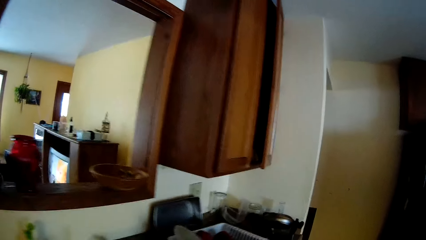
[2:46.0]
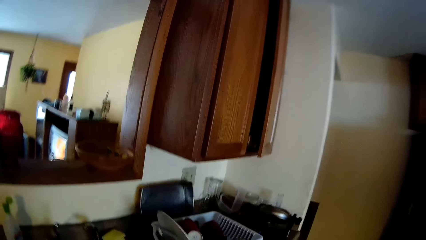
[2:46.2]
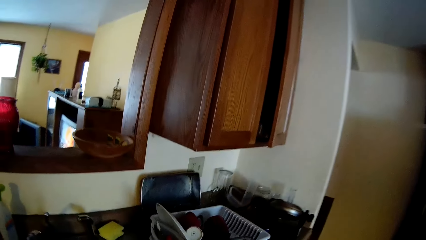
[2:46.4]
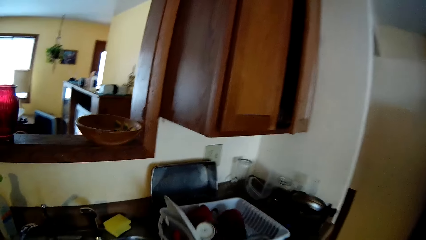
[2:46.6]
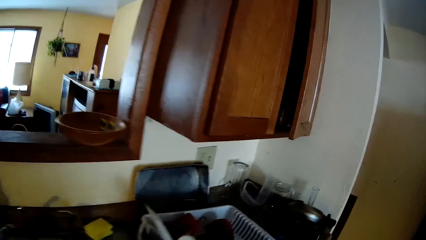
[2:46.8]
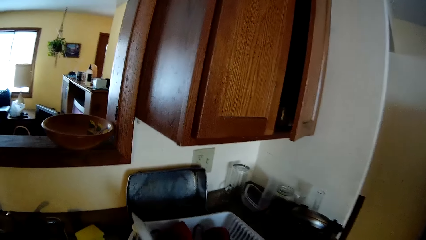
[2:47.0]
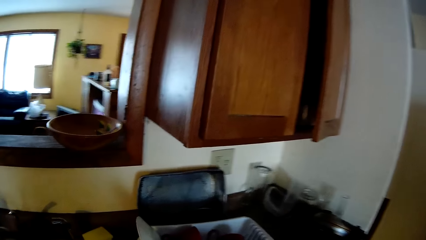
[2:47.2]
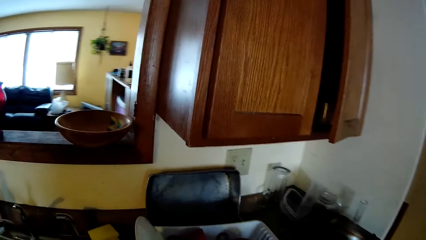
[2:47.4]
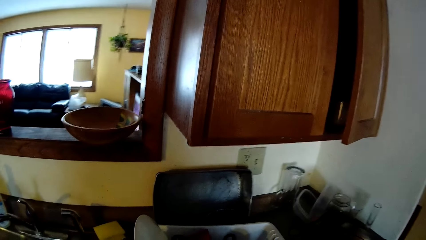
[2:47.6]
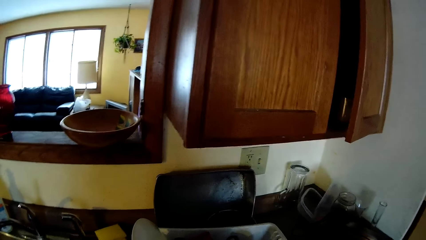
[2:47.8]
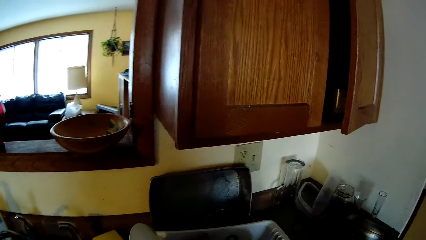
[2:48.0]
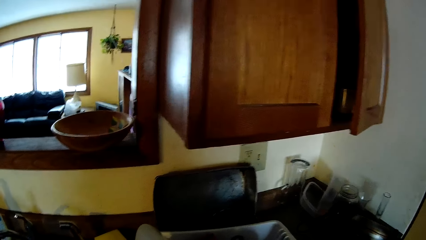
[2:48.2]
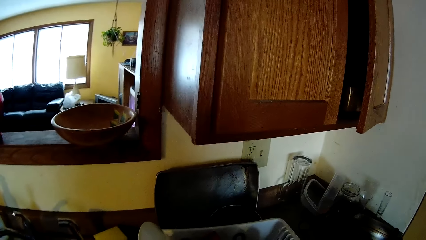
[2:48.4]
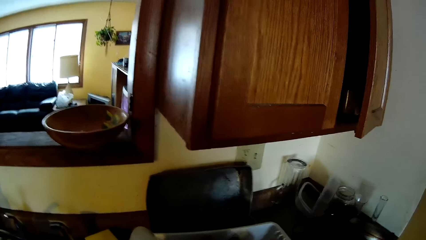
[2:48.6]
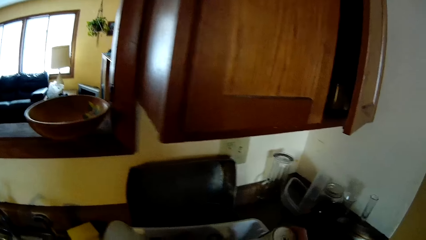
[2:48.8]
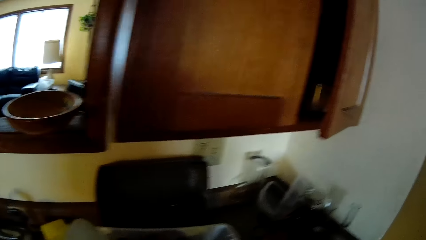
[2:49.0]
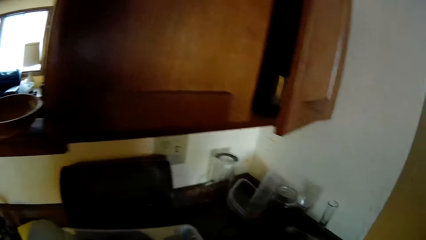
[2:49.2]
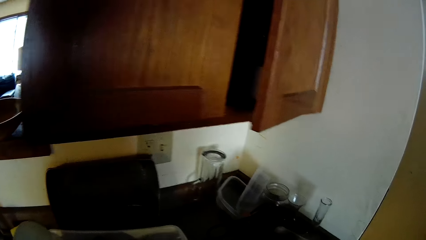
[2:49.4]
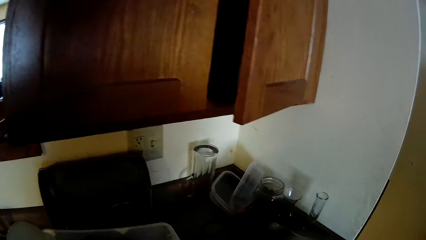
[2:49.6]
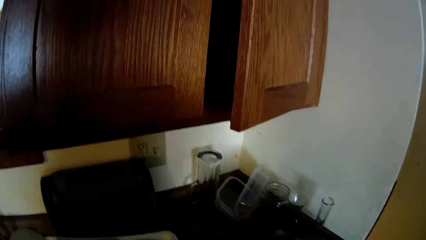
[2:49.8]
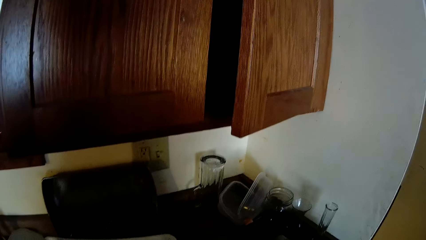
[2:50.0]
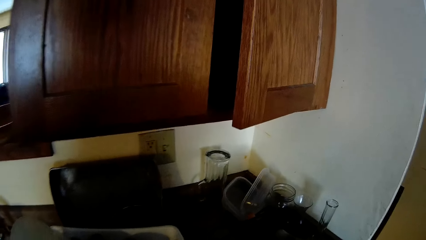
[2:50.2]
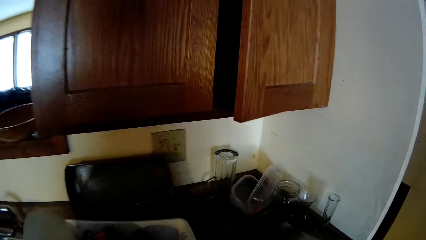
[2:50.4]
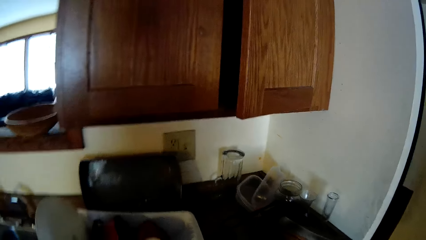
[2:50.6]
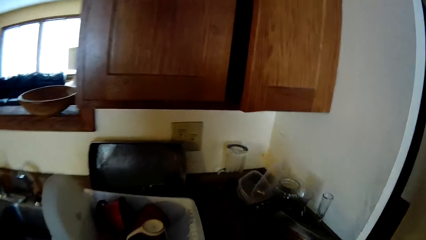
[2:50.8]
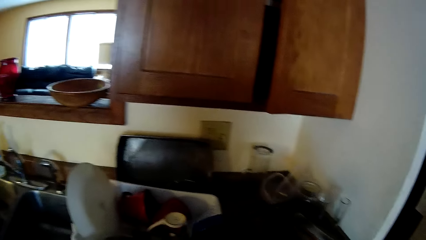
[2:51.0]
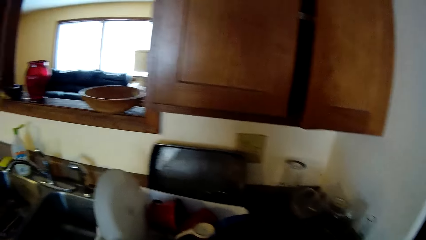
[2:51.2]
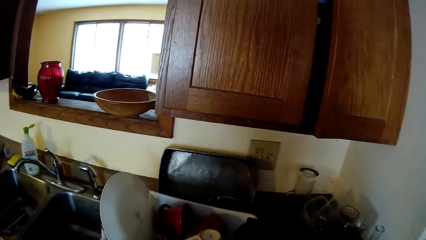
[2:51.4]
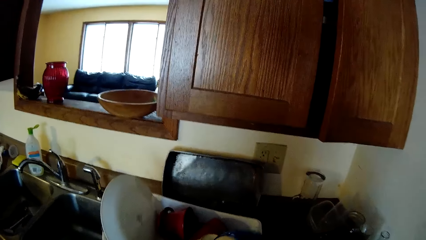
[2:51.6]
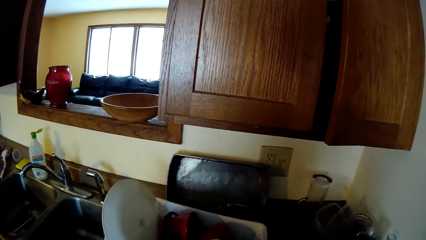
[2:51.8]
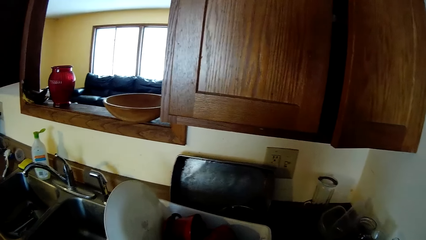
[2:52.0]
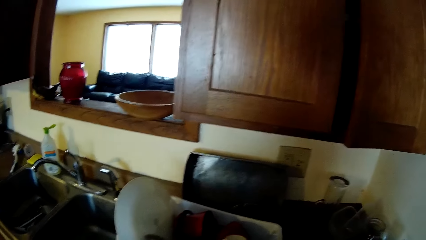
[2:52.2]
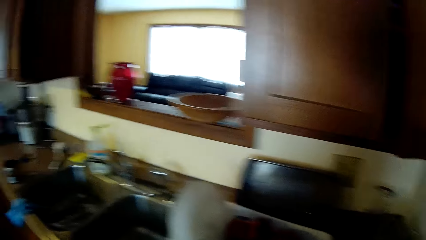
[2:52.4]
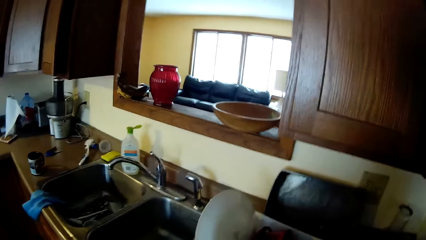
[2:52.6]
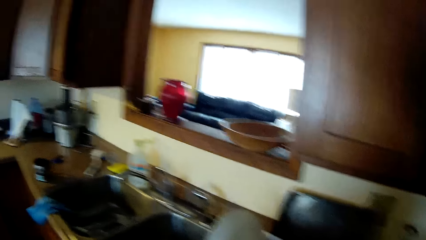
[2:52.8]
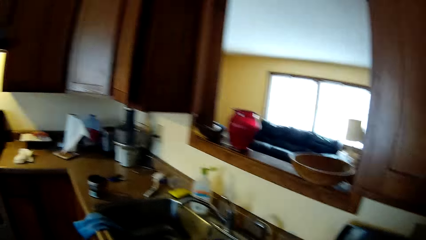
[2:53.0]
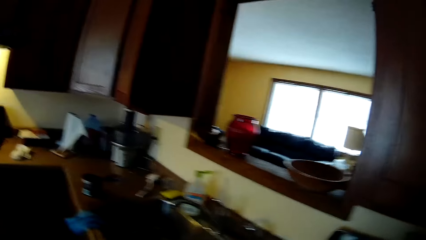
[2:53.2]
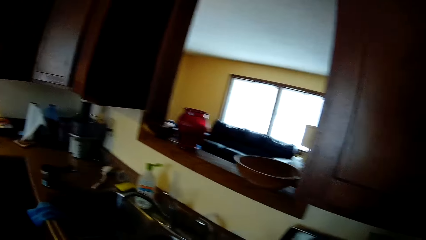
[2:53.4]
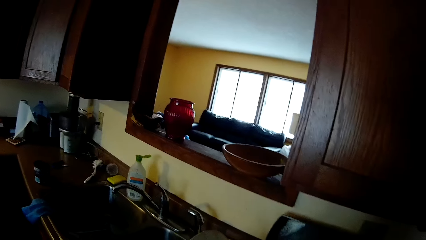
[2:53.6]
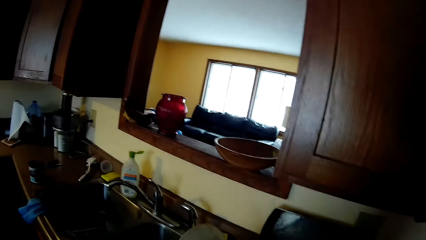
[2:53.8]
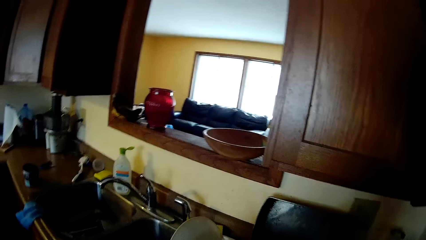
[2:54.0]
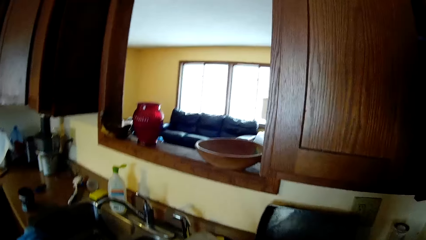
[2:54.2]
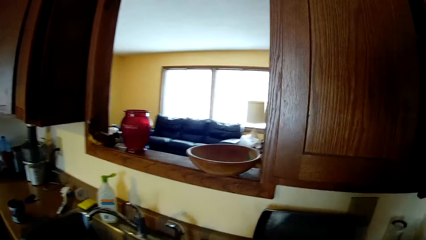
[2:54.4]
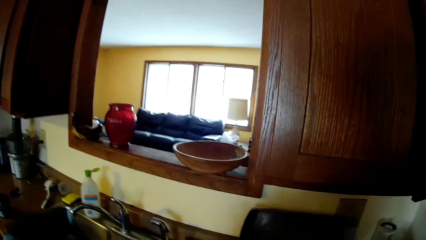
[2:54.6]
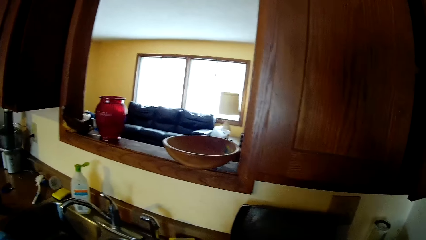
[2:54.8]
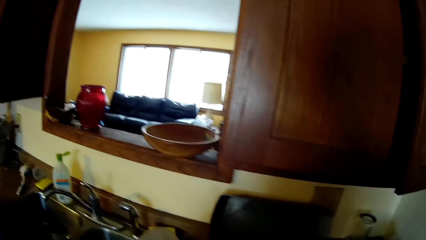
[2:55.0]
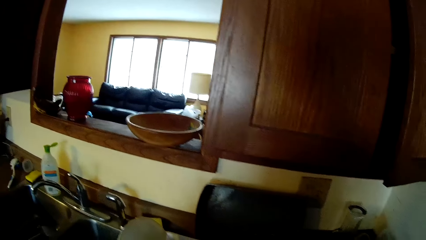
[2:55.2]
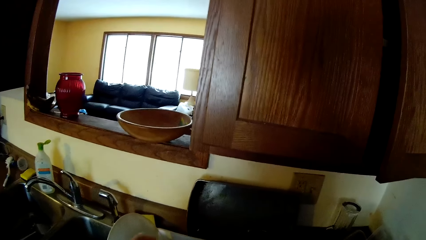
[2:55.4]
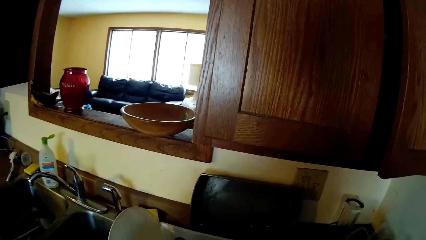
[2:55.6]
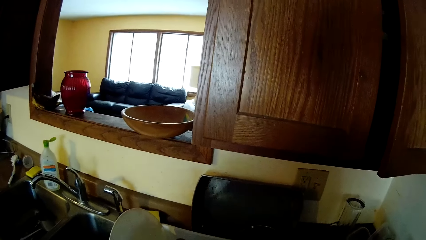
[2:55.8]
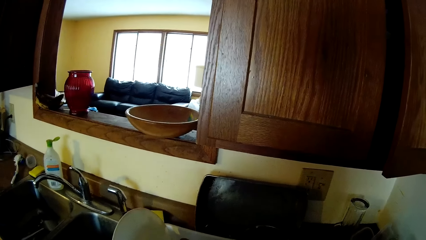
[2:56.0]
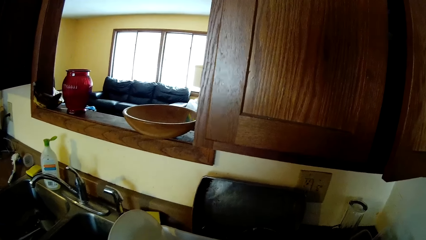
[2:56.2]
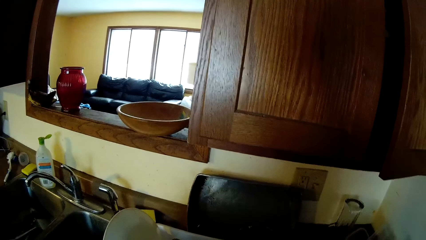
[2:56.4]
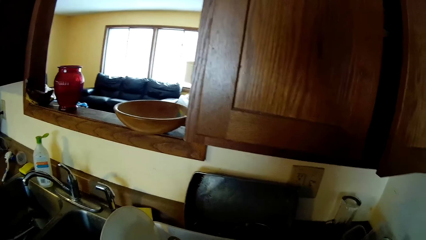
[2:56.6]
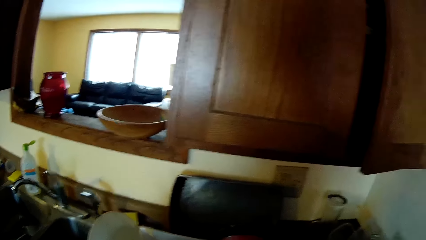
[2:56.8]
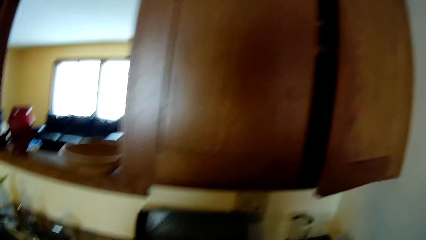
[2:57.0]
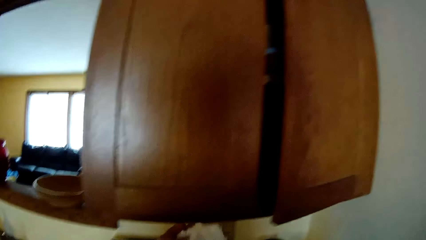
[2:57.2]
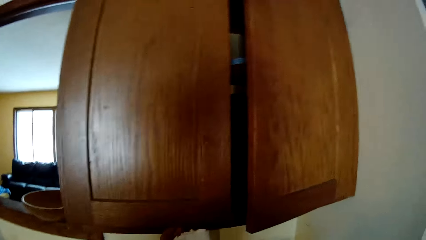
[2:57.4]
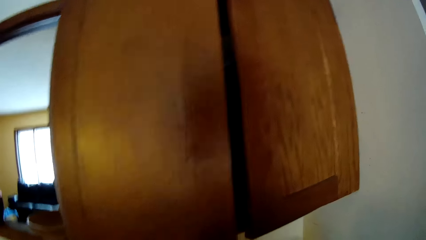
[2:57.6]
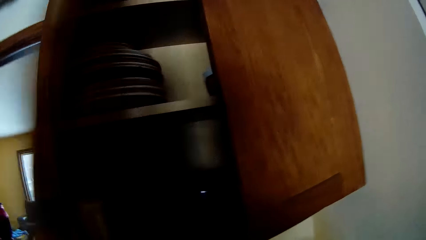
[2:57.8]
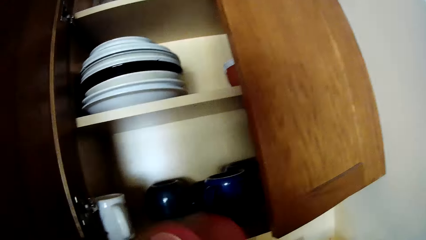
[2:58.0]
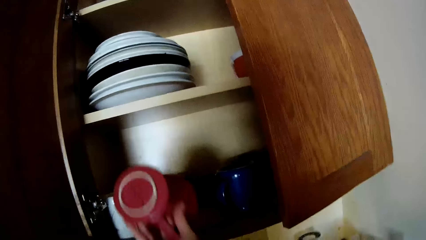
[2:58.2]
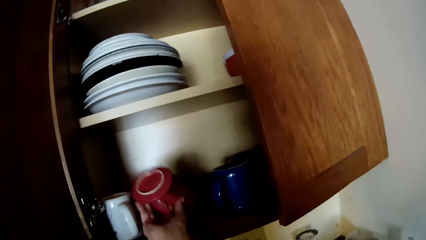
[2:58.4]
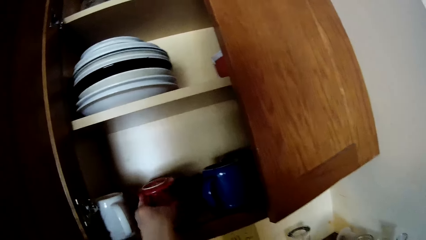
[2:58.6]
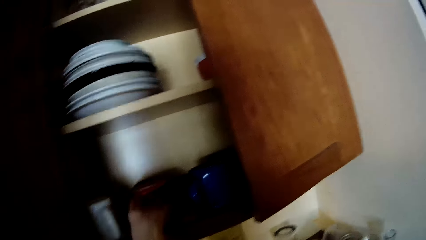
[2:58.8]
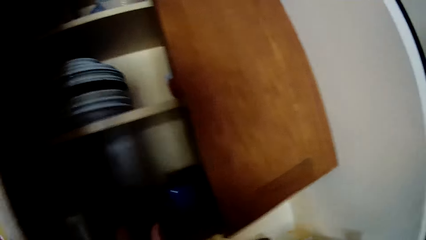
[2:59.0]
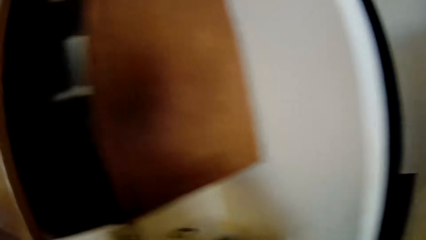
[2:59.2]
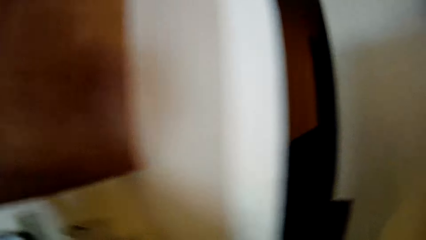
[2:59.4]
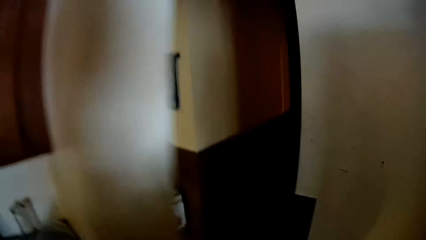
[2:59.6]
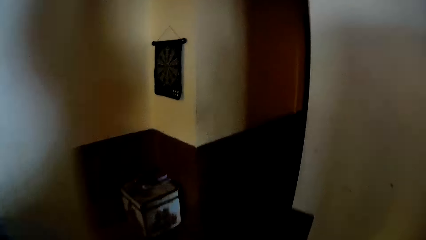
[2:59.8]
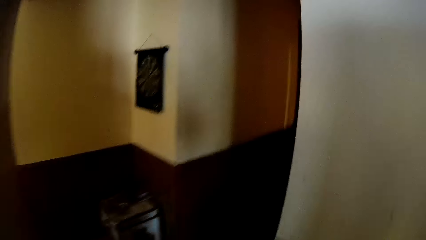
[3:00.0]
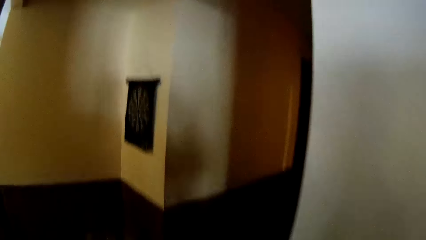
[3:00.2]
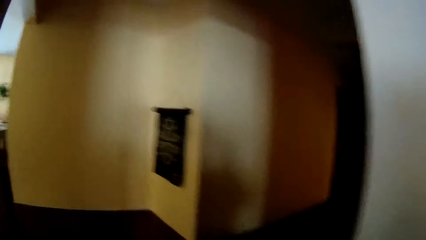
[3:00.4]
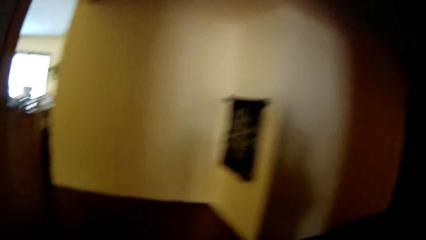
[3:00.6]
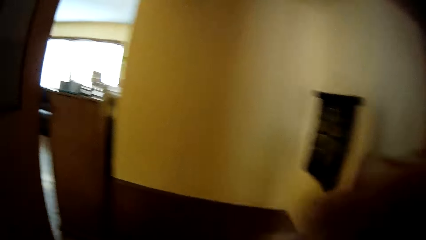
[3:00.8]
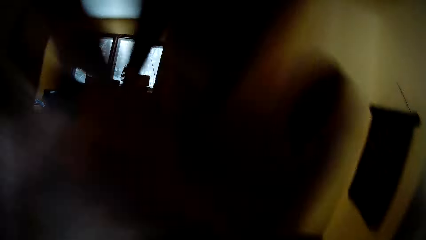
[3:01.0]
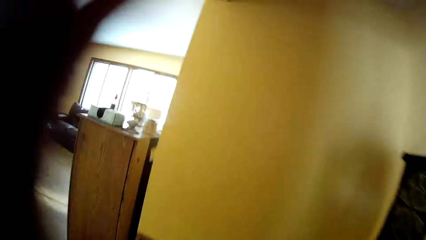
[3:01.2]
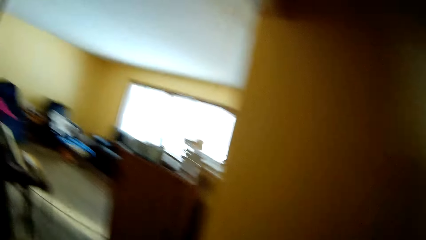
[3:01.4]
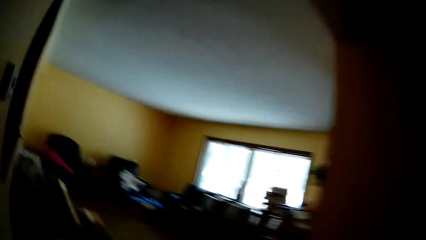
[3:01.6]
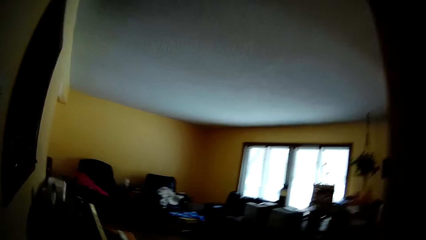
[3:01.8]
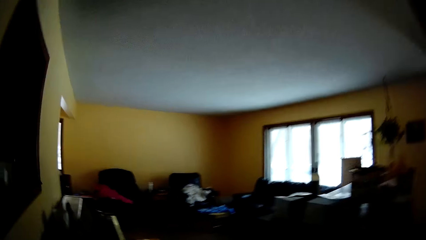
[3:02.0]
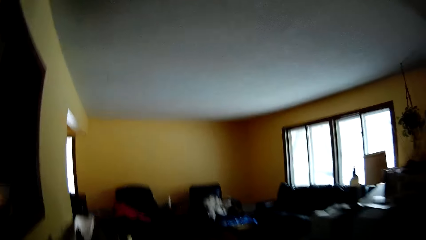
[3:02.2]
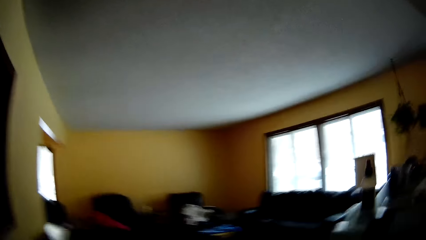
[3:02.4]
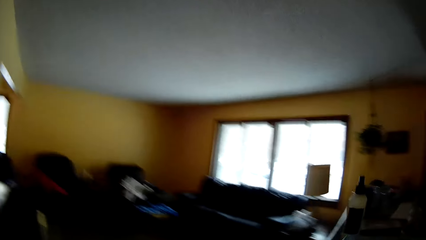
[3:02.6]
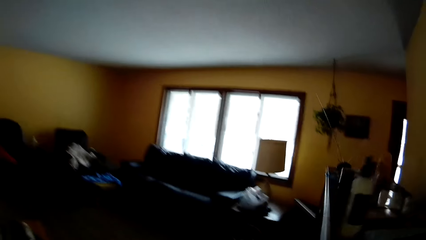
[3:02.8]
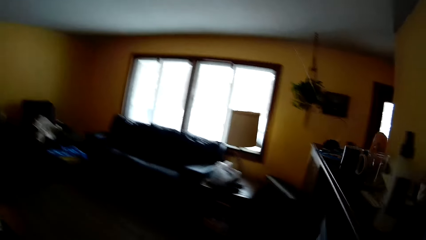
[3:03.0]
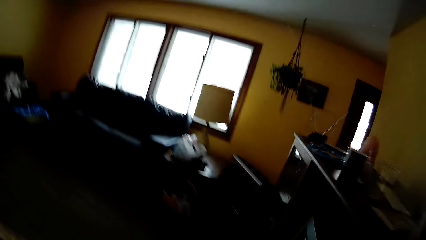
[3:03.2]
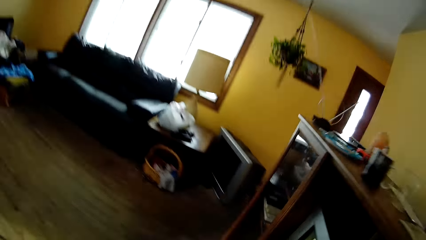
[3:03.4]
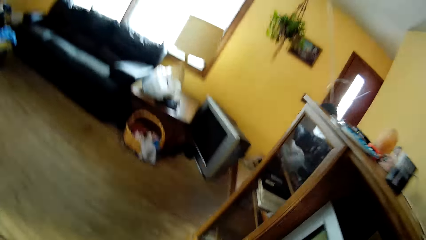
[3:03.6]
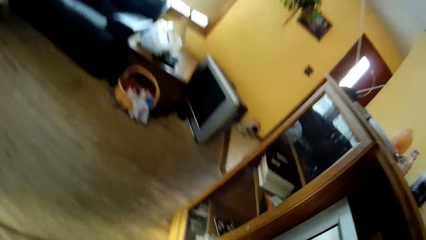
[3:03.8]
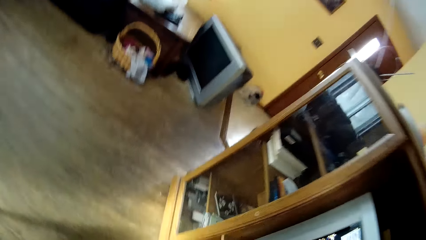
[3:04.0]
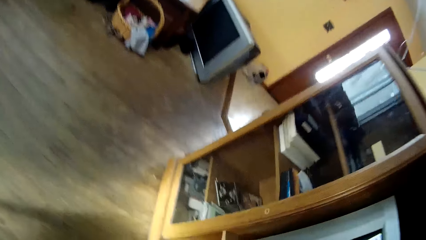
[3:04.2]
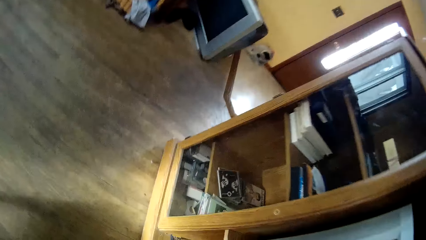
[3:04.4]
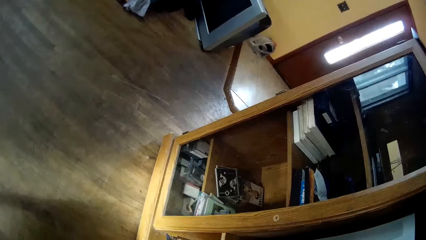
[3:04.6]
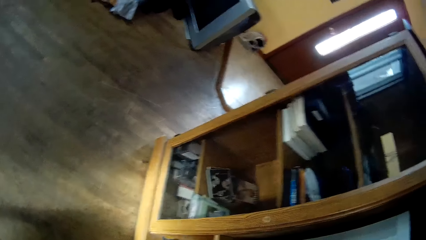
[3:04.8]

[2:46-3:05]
The camera wearer looks around. He wipes something. He opens a cupboard door or drawer with his left hand. He drops a mug into the cupboard with his right hand. He closes the cupboard door with his left hand. He walks out of the kitchen into a living room.
